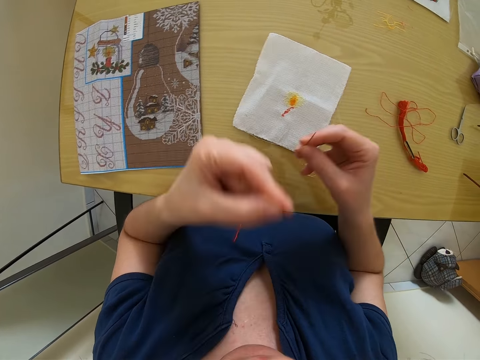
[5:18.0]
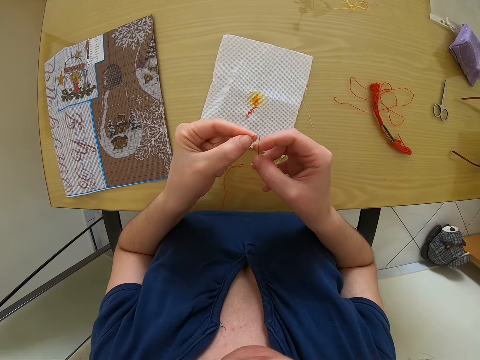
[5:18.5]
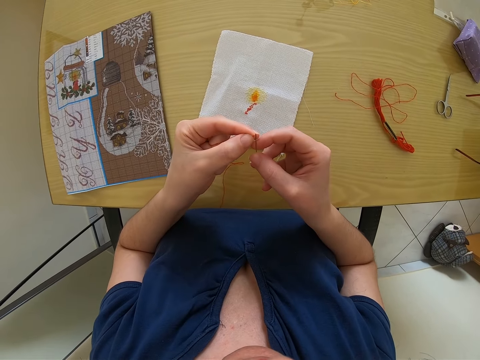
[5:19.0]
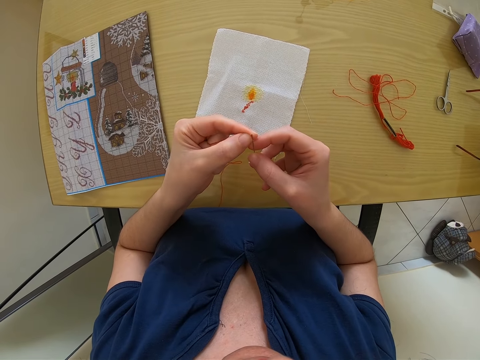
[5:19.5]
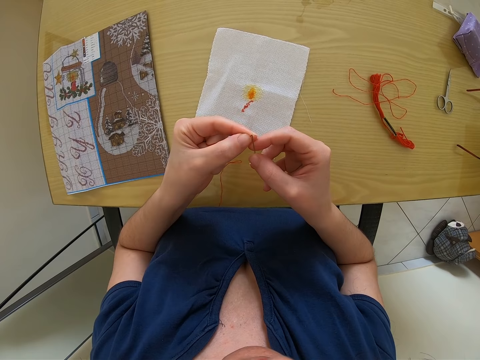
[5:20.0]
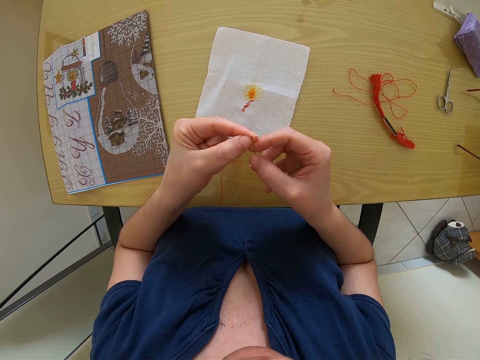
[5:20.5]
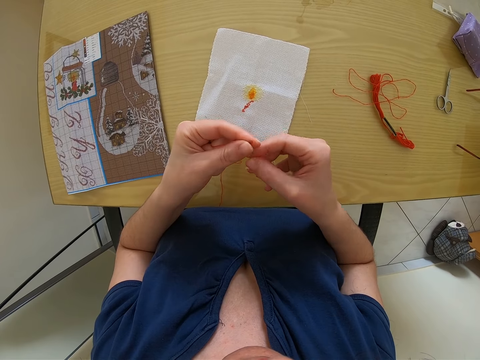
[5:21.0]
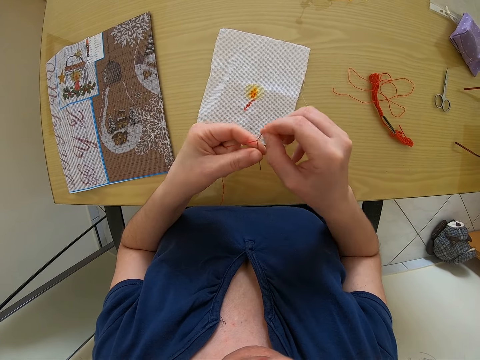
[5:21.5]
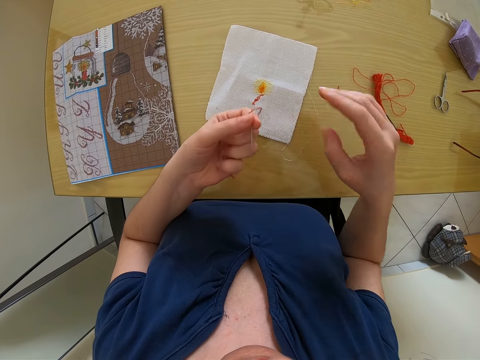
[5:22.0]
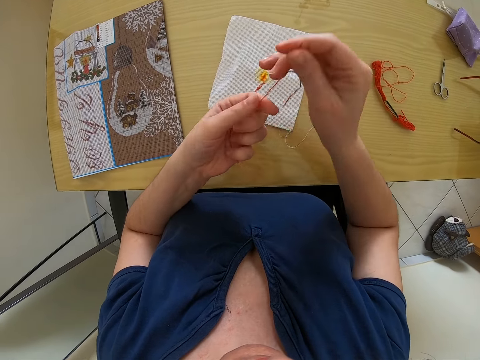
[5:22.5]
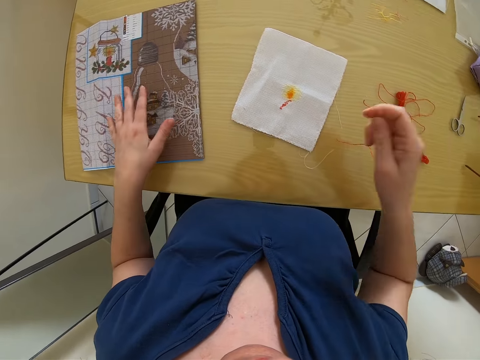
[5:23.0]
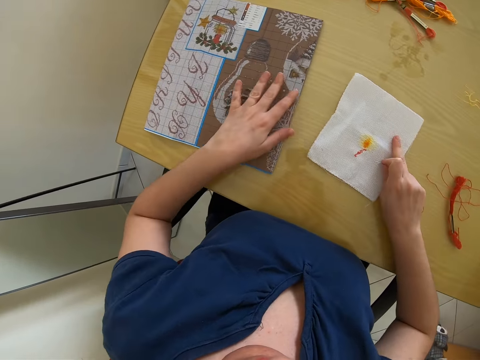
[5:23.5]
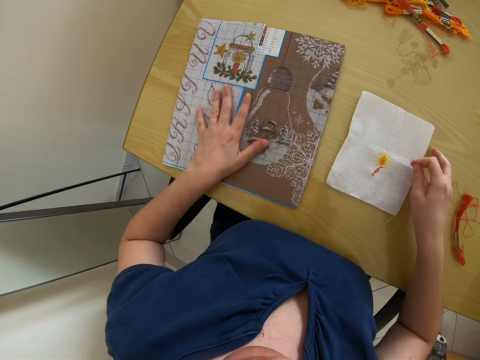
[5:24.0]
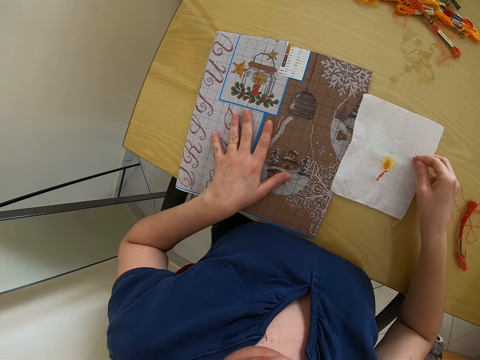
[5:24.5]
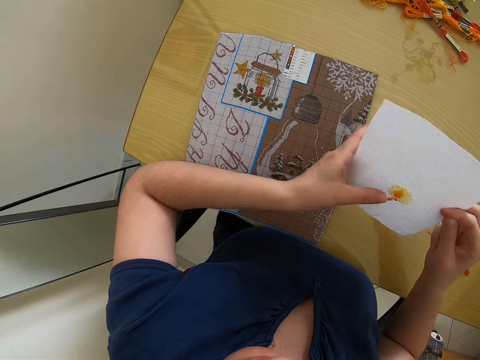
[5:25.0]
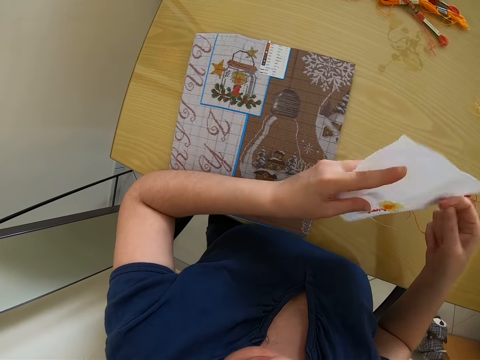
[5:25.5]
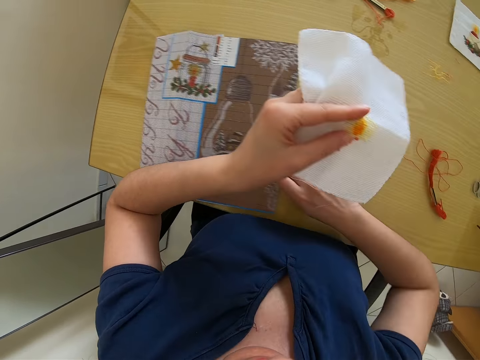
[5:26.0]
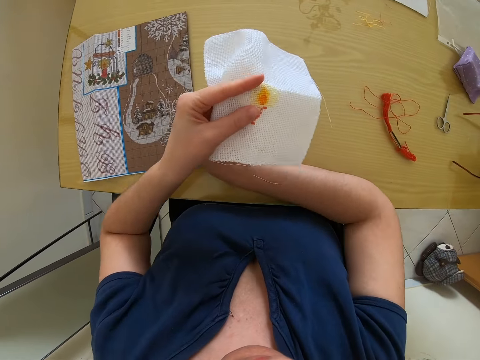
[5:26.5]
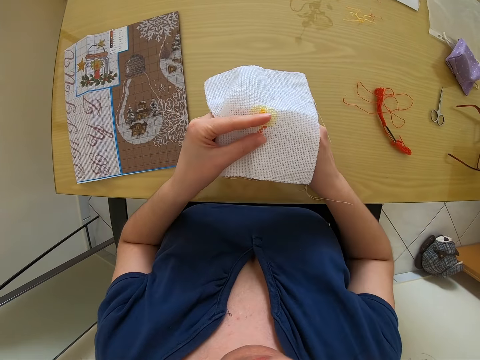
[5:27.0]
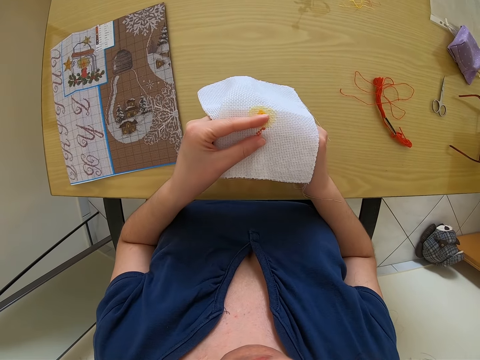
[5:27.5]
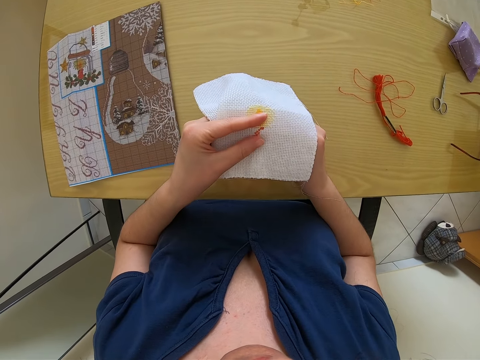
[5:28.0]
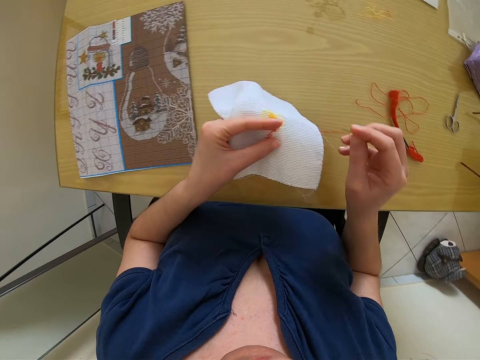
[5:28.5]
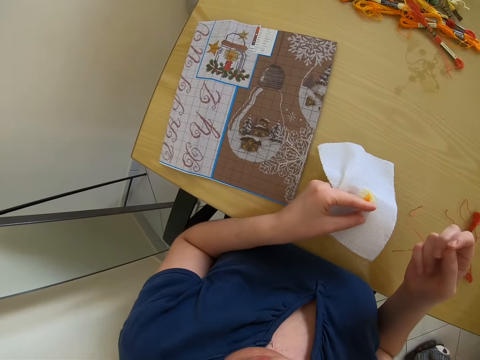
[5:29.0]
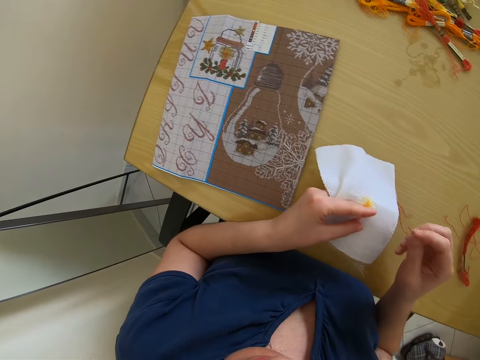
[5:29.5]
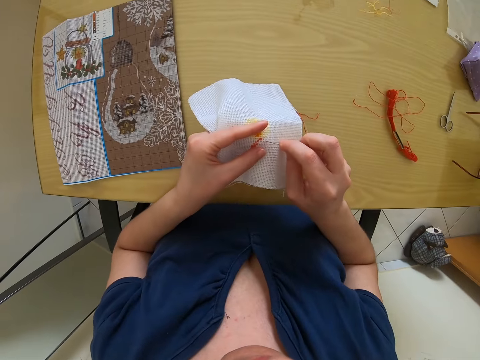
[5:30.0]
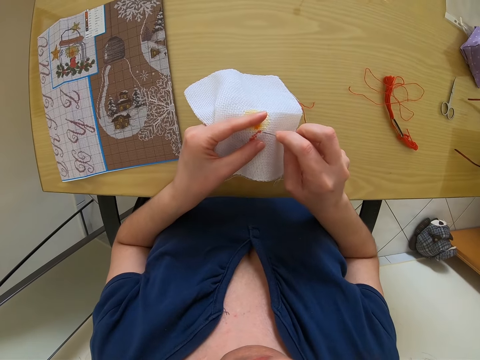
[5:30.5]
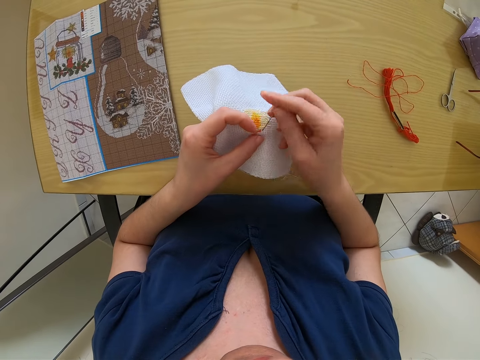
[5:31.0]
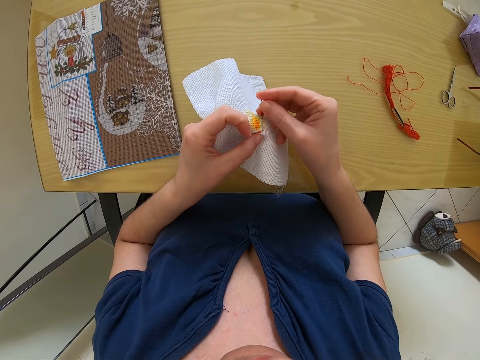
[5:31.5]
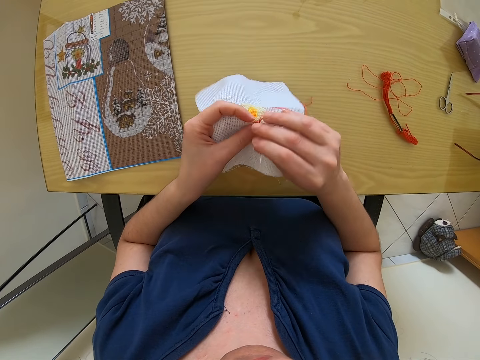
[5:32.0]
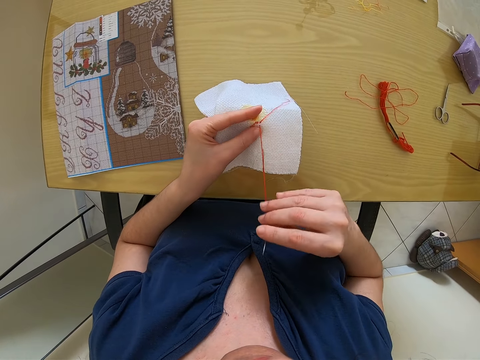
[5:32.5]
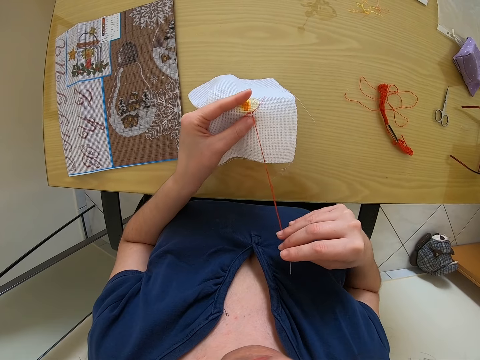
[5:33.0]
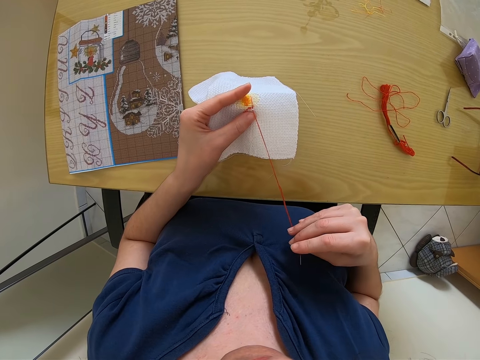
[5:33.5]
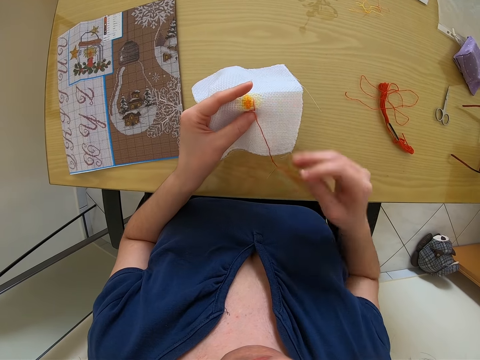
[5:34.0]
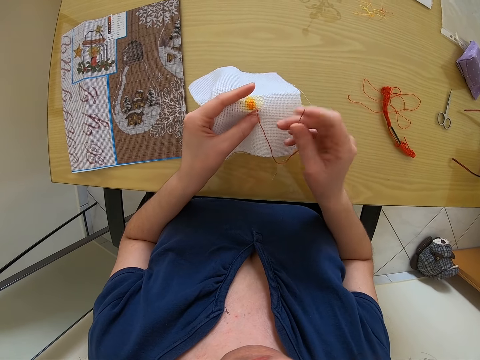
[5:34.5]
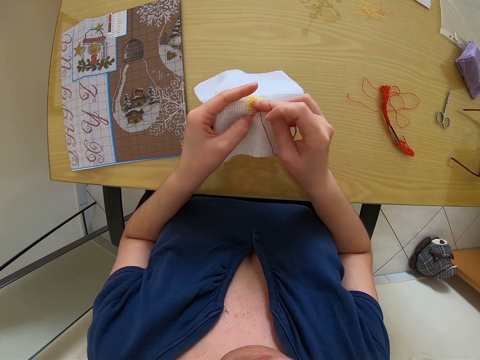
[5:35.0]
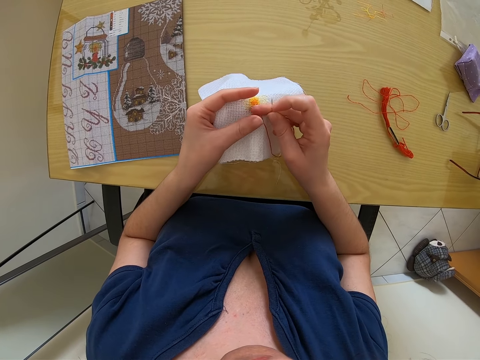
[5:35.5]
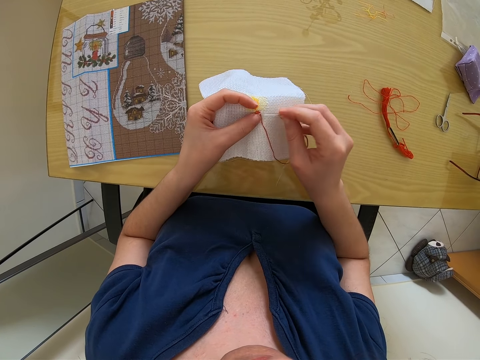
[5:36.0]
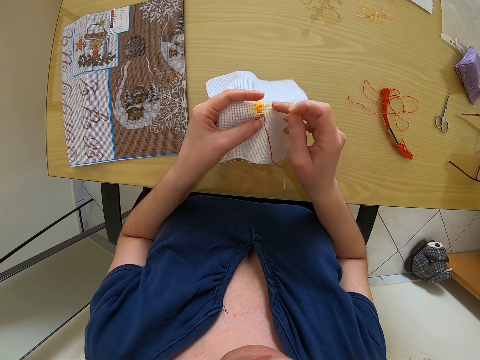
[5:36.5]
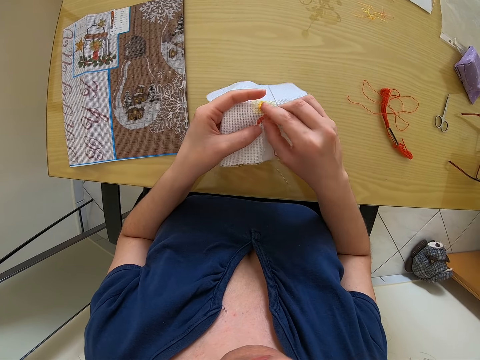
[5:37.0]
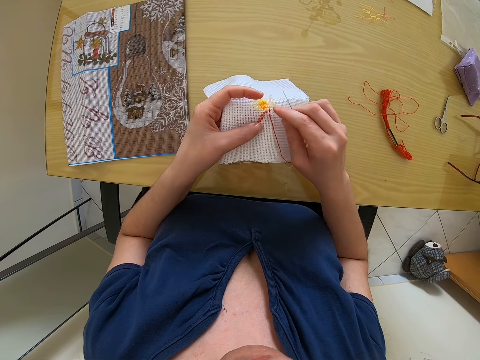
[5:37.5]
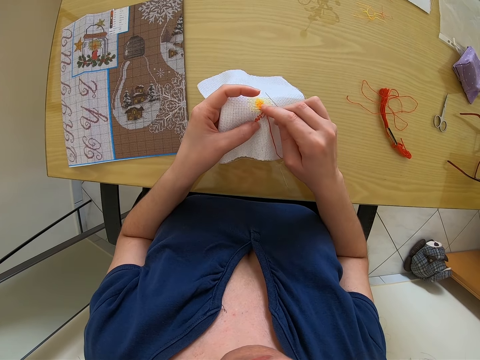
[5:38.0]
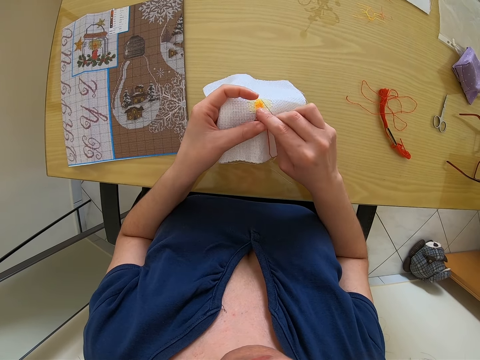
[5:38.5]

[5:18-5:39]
The camera wearer threads the needle with both hands. She picks the piece of cloth from the table with her right hand. She stitches the piece of cloth with the needle in her right hand.

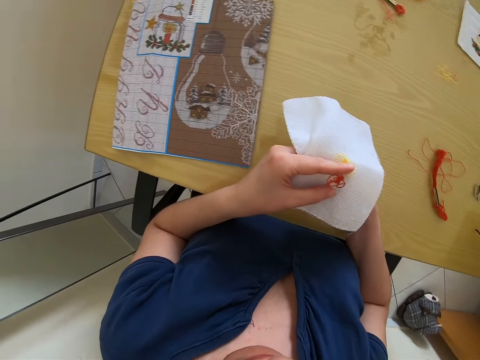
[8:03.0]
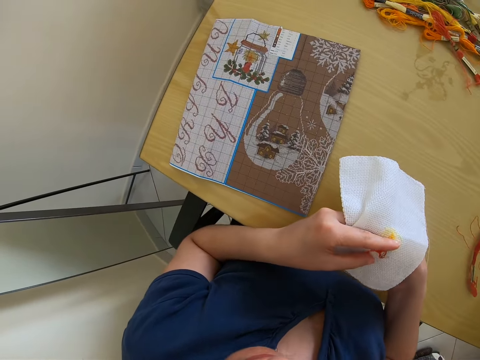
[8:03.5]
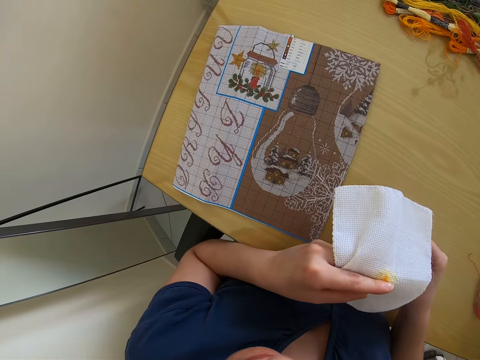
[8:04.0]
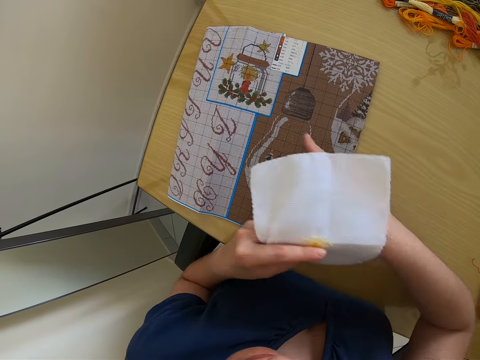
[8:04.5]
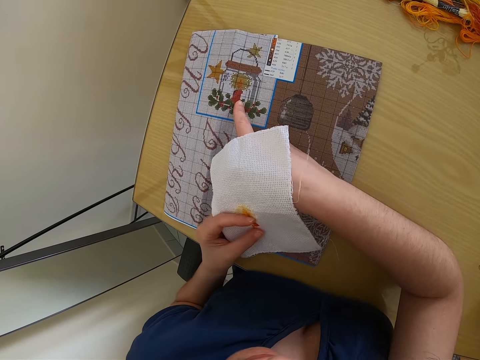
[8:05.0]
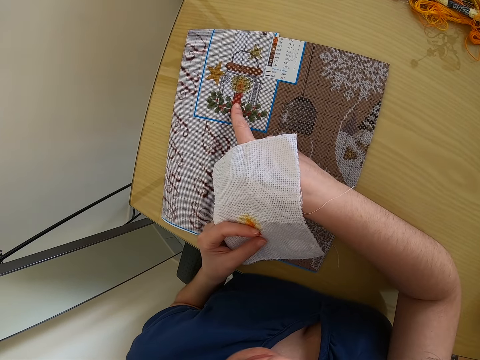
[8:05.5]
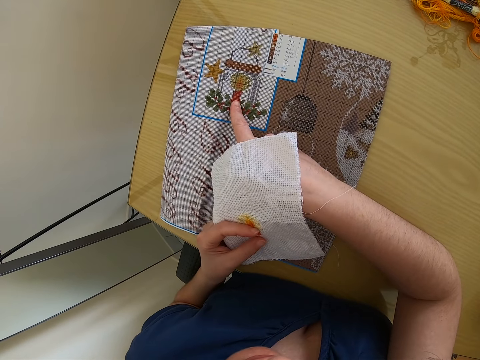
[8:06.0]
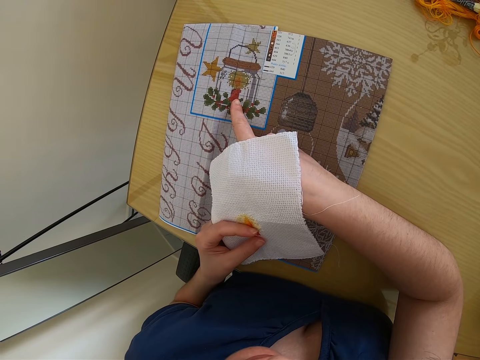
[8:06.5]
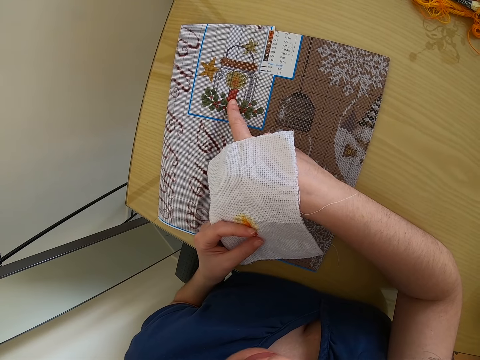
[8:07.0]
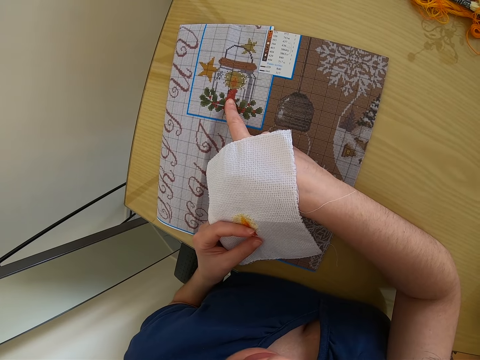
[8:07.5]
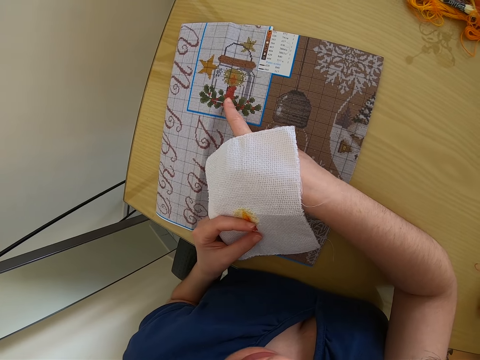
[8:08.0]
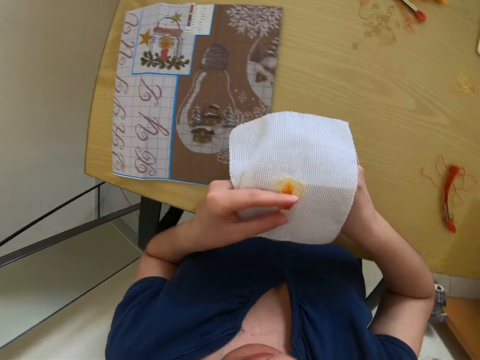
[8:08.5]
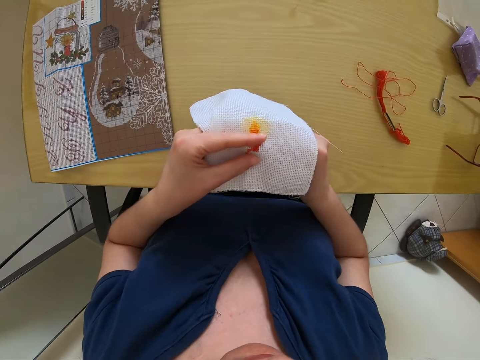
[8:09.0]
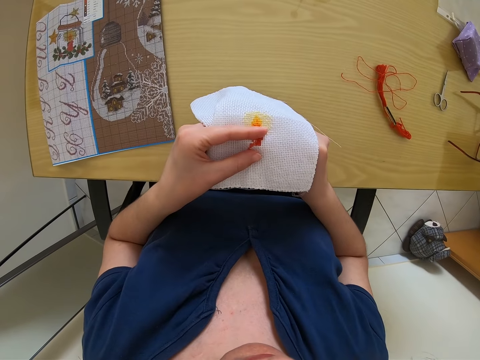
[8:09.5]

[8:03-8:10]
The camera wearer examines the portrait on the table with her right hand.
